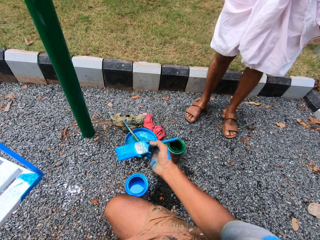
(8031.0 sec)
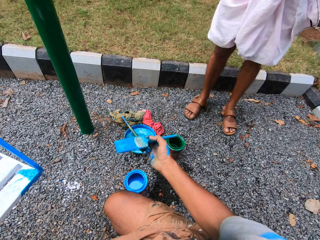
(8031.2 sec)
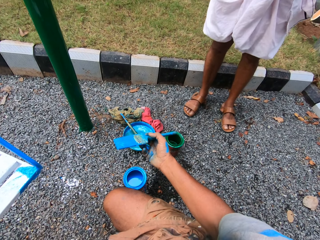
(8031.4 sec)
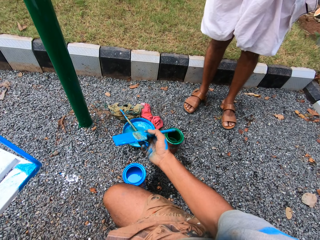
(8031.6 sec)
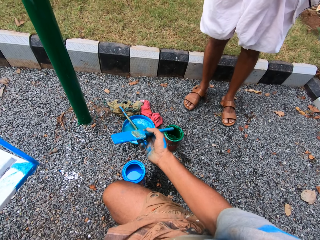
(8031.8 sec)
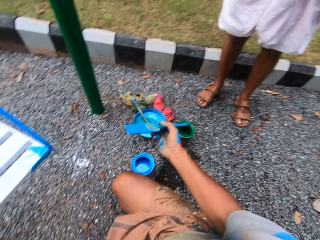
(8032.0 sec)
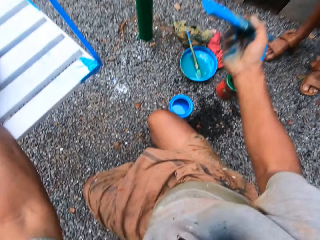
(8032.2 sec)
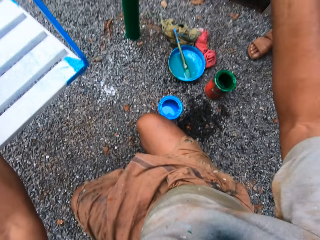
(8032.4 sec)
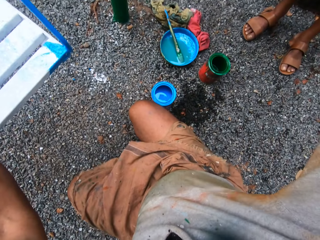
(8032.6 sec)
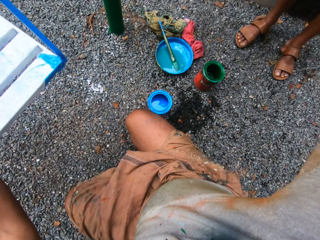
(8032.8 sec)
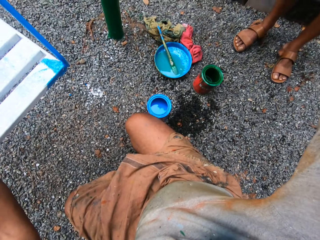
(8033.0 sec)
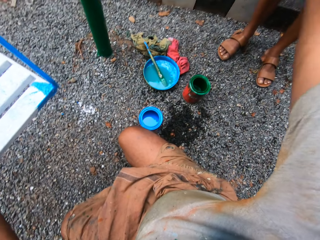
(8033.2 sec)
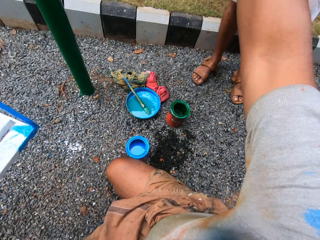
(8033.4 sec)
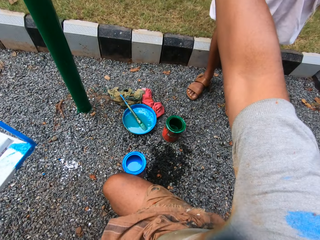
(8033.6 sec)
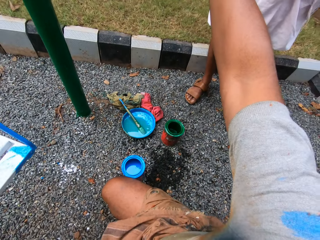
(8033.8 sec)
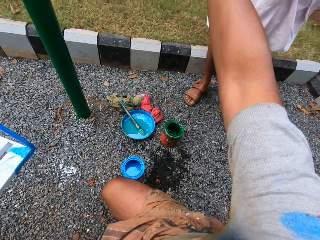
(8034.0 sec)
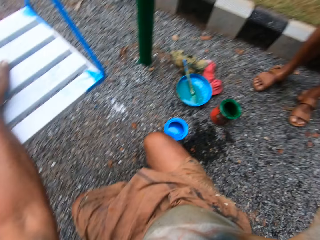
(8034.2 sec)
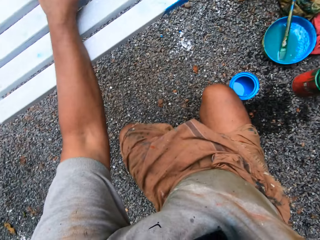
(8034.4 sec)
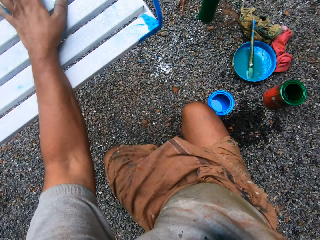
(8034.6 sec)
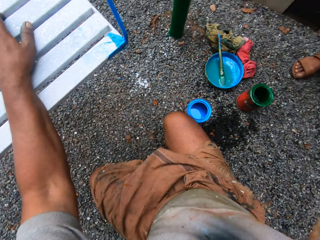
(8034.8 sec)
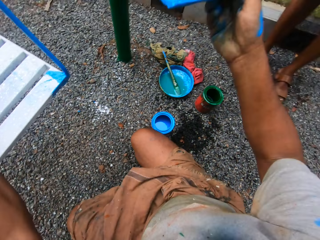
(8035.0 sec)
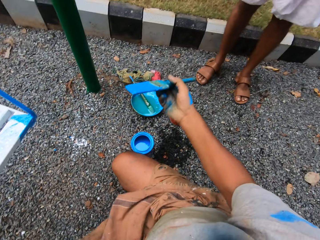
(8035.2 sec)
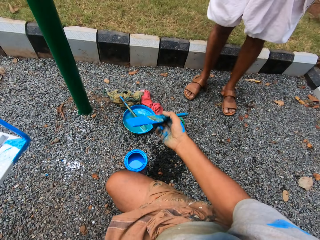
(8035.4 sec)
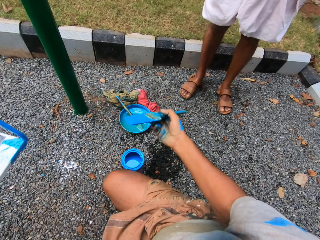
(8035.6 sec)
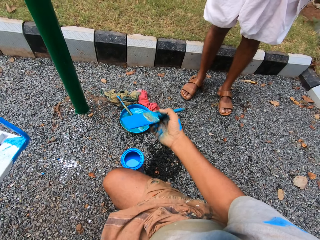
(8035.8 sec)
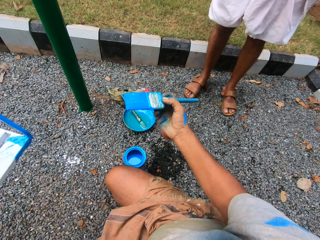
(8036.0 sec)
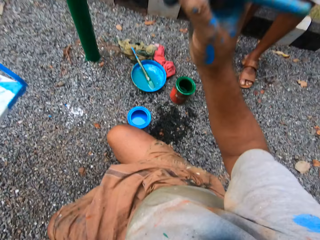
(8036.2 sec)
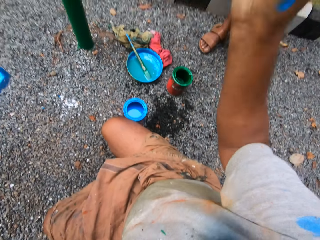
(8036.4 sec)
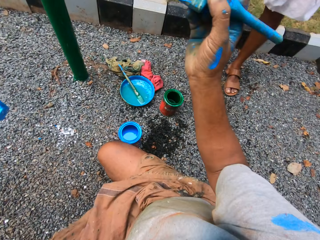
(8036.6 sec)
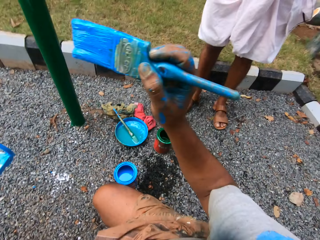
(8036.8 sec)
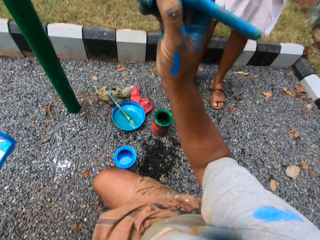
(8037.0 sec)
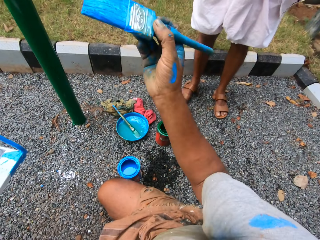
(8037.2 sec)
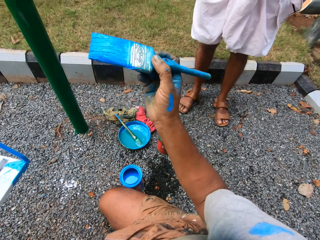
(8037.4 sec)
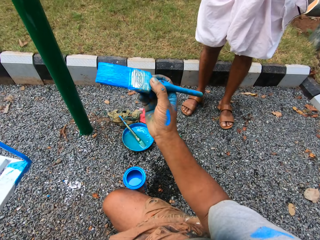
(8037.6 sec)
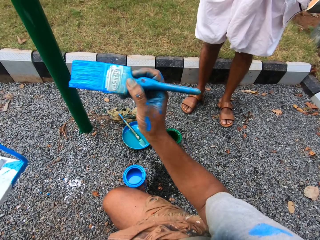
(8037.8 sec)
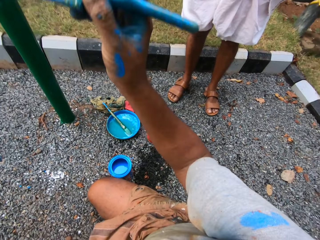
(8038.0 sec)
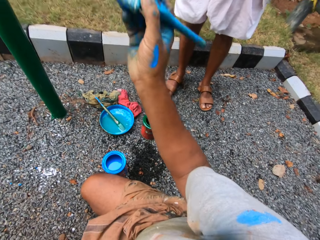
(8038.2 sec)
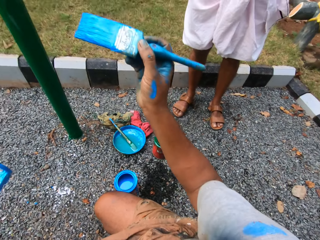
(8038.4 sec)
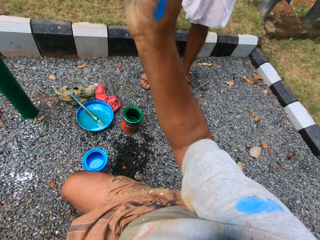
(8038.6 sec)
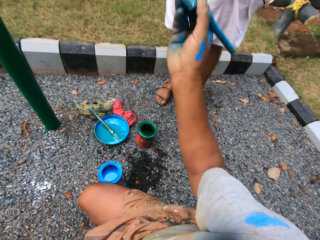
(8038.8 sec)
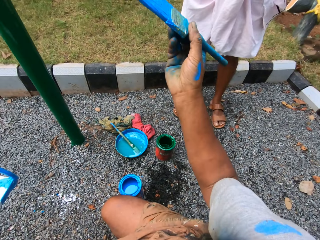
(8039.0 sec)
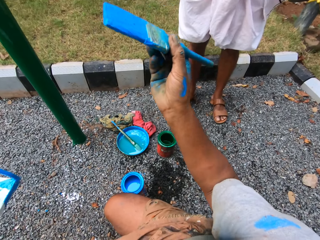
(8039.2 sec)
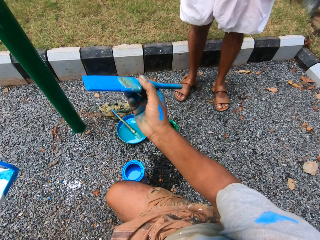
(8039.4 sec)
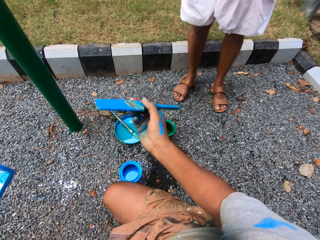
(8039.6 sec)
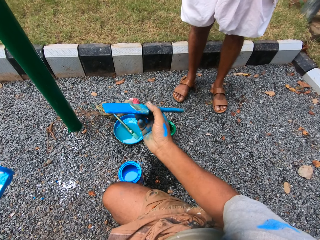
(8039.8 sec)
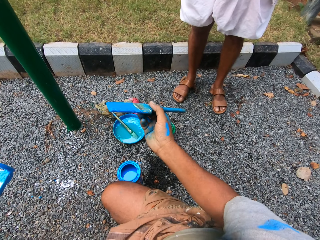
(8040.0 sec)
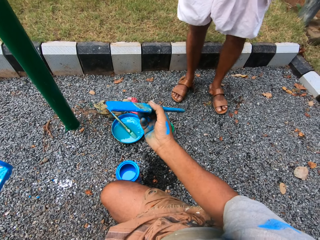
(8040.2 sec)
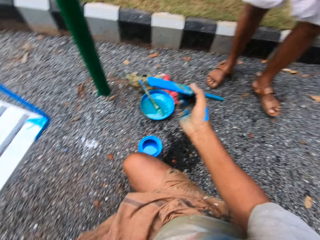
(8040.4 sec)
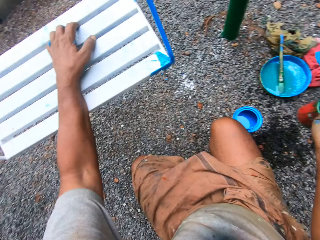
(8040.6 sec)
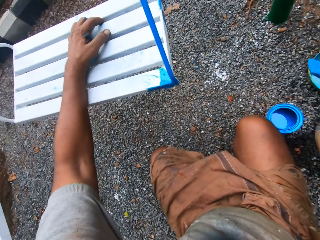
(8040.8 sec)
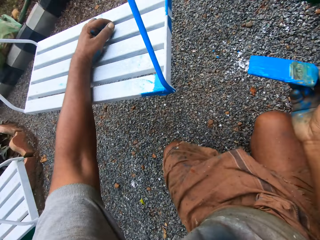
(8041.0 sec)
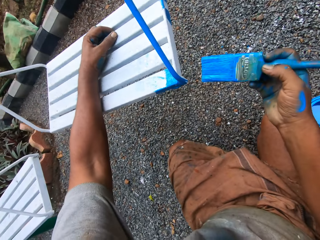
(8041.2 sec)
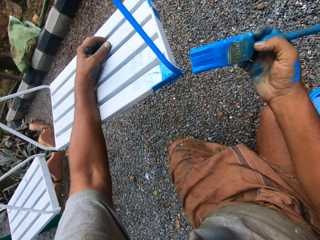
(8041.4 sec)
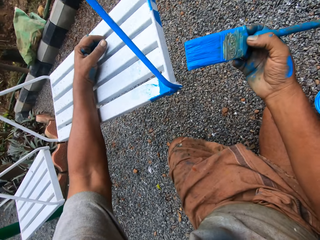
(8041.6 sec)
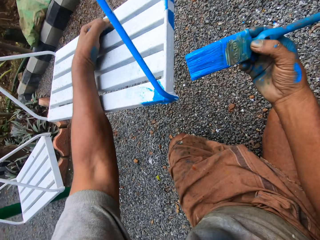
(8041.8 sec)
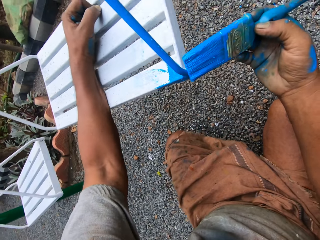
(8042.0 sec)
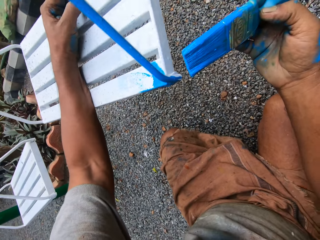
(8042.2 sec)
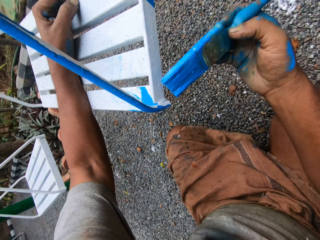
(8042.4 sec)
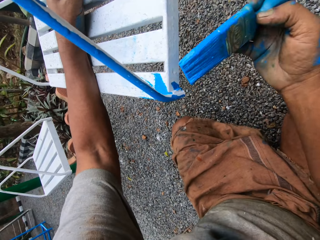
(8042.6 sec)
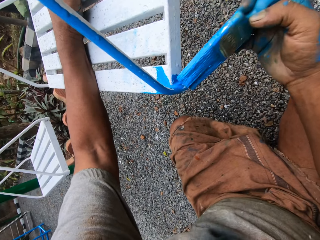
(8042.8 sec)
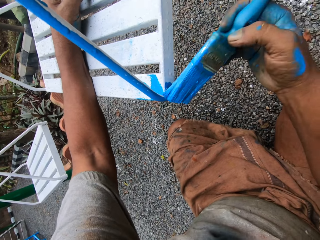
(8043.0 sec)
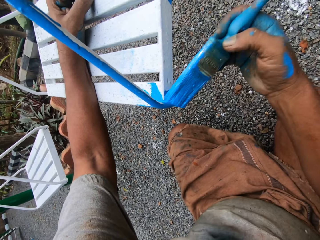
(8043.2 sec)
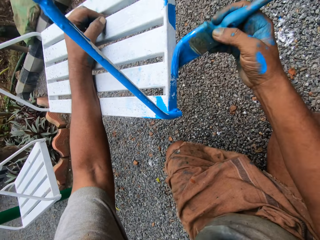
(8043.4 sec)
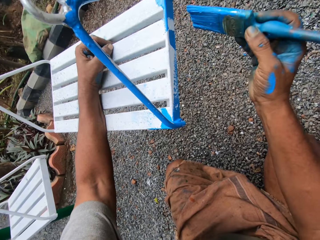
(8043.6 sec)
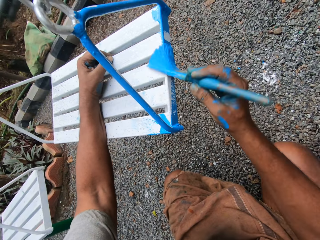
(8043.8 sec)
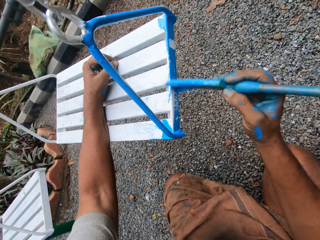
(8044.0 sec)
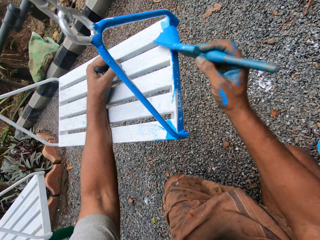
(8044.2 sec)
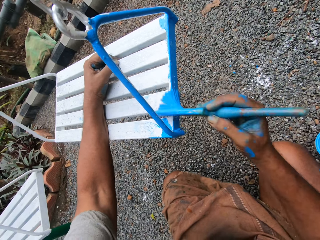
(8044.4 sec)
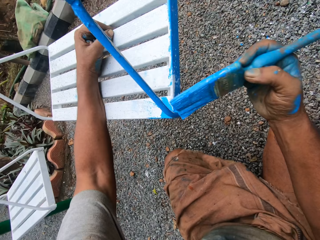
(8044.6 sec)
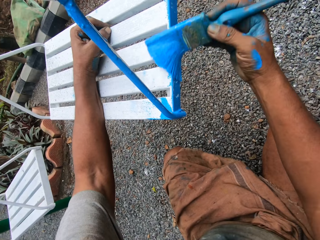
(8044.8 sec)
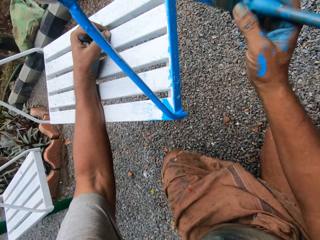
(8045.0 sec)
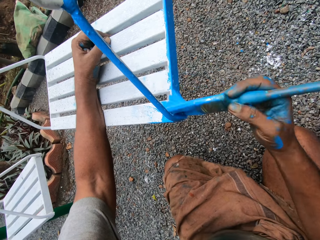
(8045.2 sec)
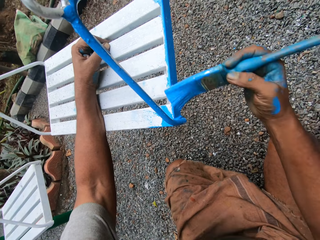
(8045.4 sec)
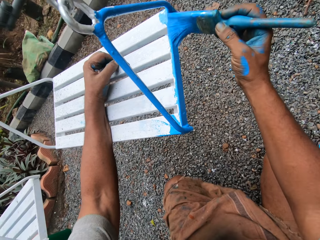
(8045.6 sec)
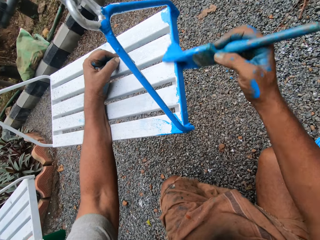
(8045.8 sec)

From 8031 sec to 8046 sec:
The camera wearer moves his right hand. He demonstrates to a man. He paints the swing with the paint brush.

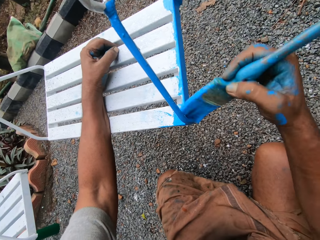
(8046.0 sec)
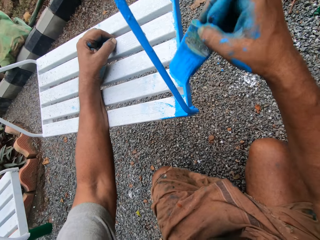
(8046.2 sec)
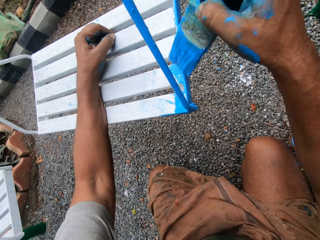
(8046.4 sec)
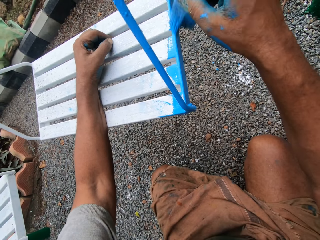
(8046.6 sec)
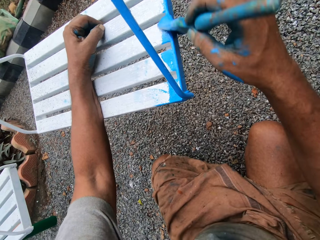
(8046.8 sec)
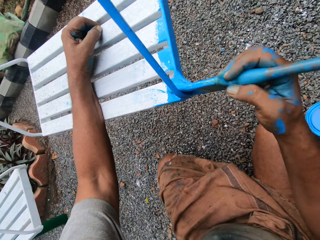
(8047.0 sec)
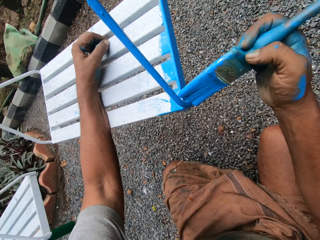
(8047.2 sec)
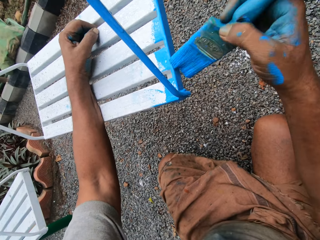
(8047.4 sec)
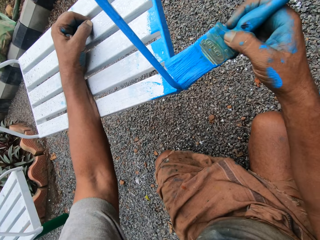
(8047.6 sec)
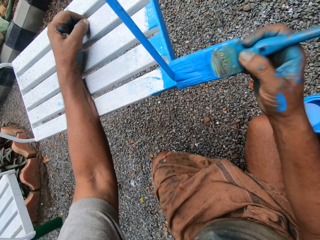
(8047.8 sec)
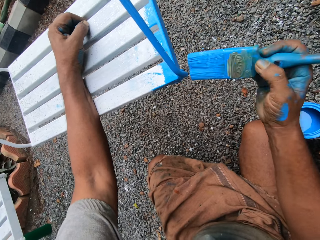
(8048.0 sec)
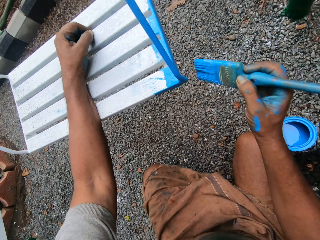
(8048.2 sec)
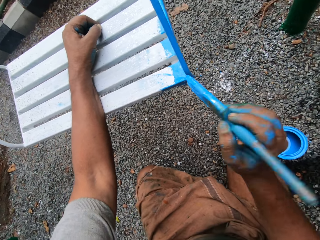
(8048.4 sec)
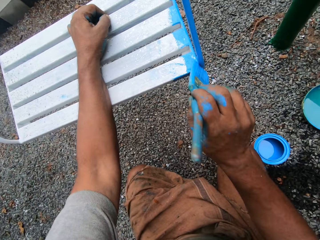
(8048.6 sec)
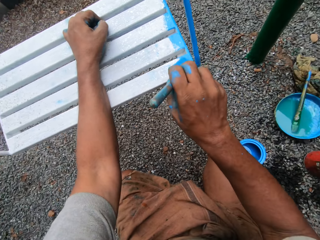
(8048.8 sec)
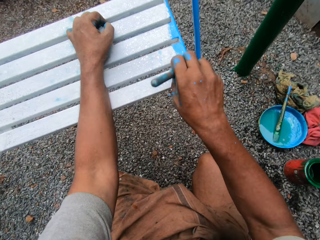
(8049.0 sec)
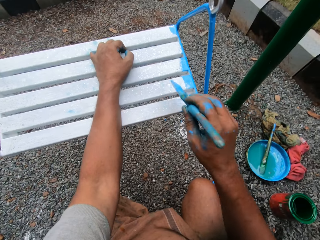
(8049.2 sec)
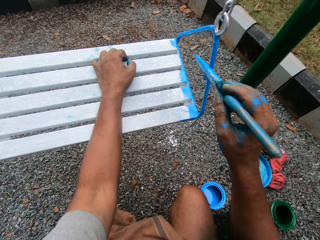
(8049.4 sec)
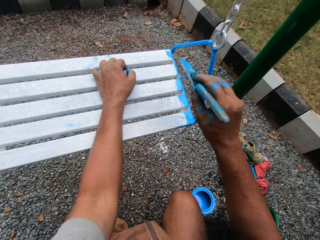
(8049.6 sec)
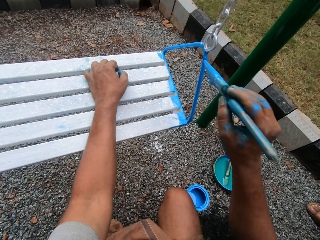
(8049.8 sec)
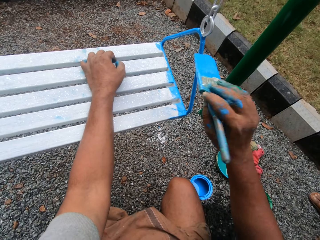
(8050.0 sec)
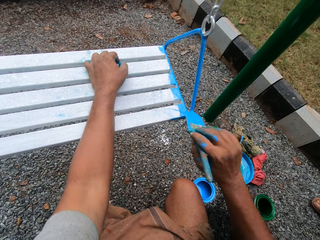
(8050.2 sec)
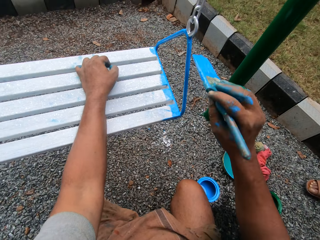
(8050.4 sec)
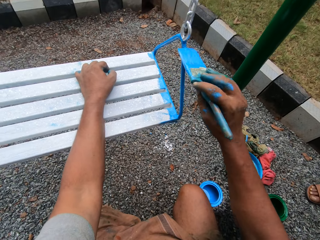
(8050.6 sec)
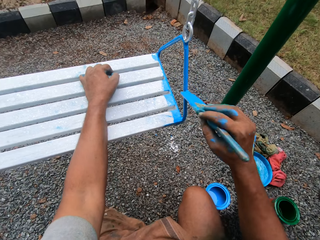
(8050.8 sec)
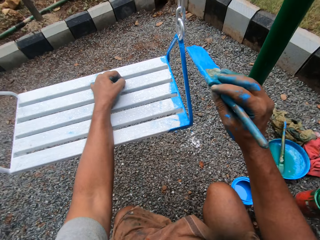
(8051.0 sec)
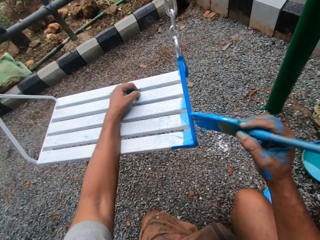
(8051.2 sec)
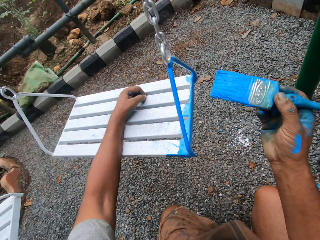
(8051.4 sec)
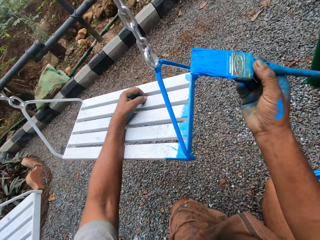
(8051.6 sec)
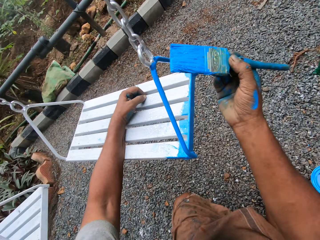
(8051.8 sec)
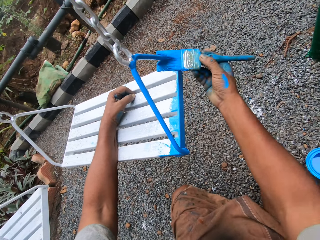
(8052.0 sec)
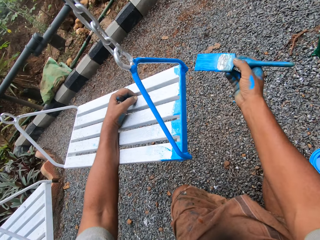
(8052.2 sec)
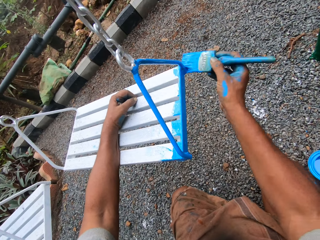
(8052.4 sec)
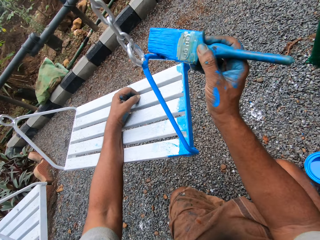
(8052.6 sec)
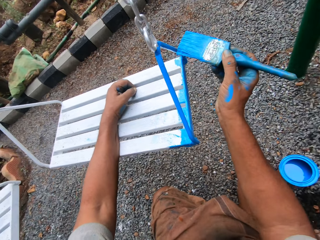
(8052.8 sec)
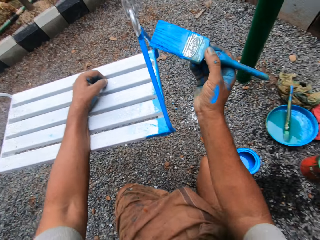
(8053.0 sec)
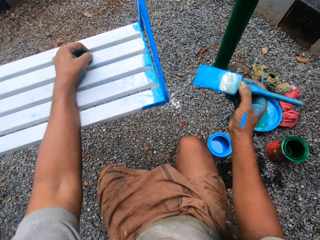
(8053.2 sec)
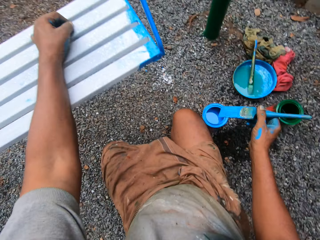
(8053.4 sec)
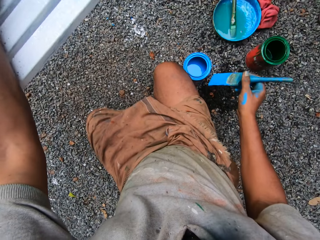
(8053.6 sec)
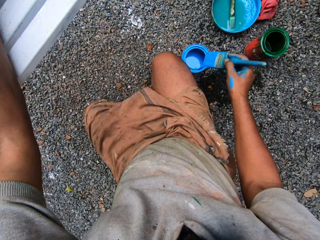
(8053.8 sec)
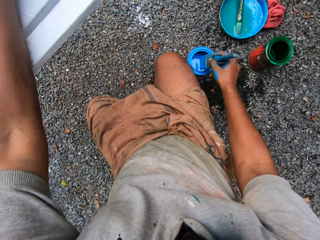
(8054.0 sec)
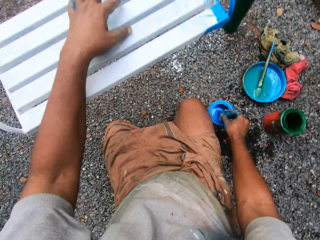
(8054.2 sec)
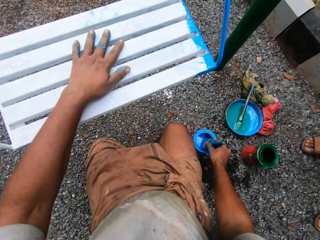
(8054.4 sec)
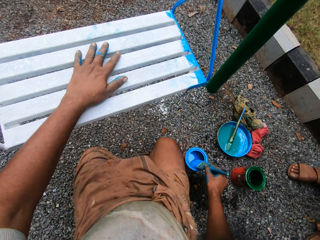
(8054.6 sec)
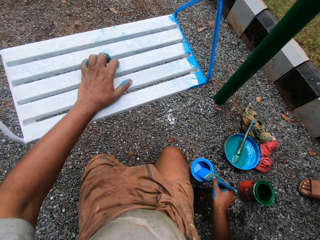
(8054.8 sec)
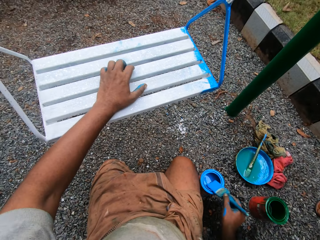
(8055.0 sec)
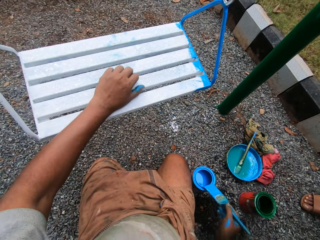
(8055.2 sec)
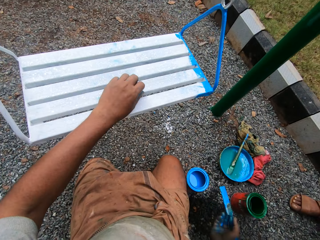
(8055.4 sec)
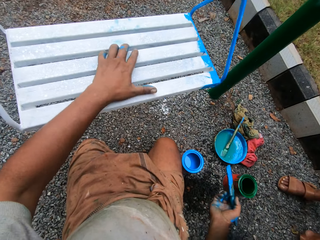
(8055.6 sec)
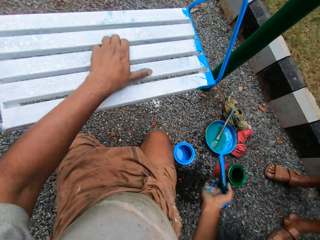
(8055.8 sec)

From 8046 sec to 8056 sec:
The camera wearer dips the paint brush into the tin with blue paint. They return paint in the paint can.
